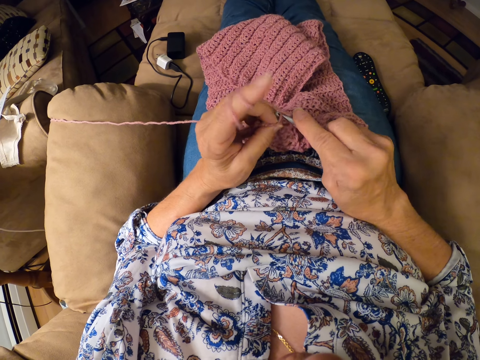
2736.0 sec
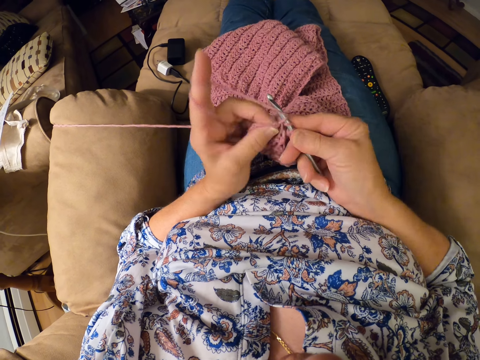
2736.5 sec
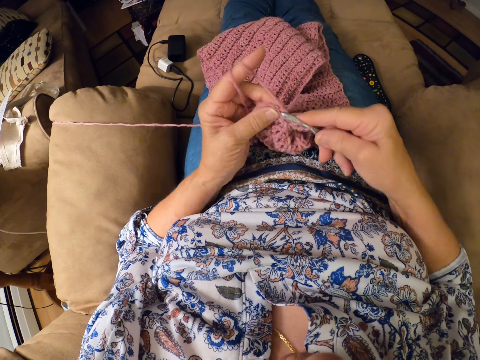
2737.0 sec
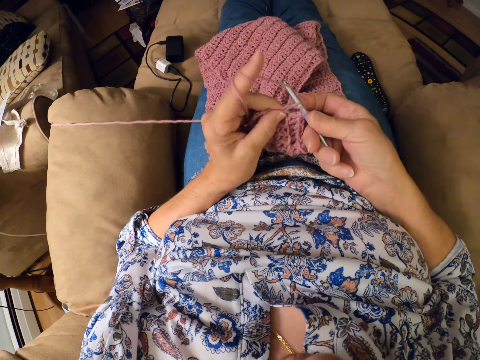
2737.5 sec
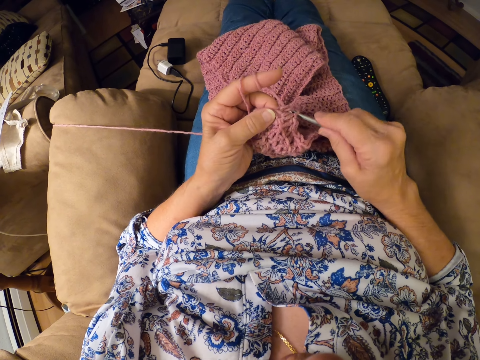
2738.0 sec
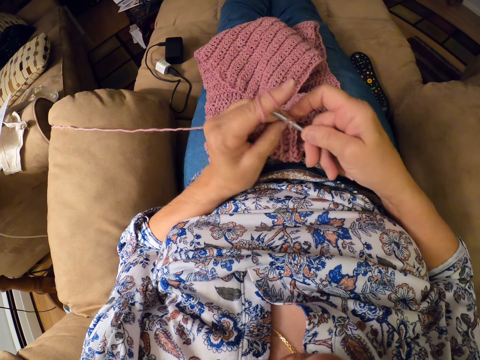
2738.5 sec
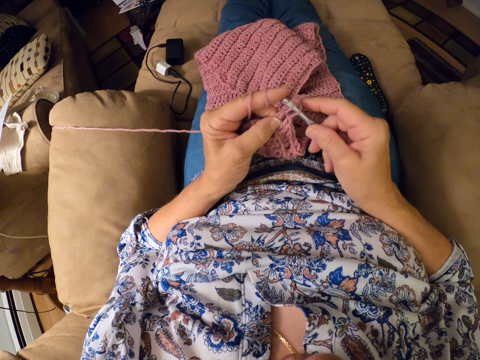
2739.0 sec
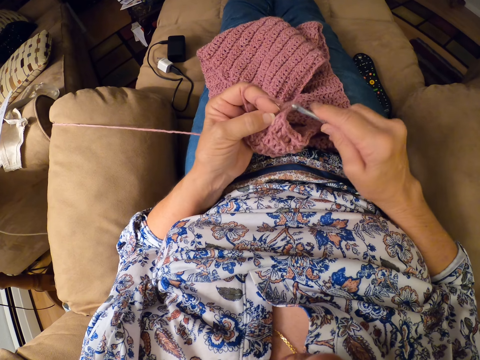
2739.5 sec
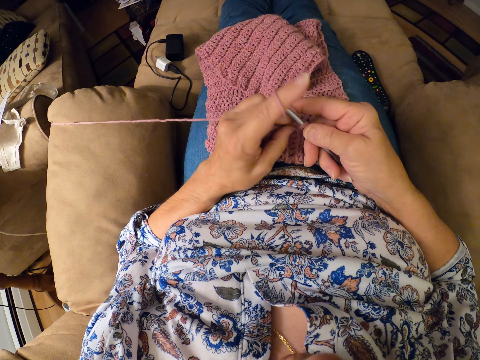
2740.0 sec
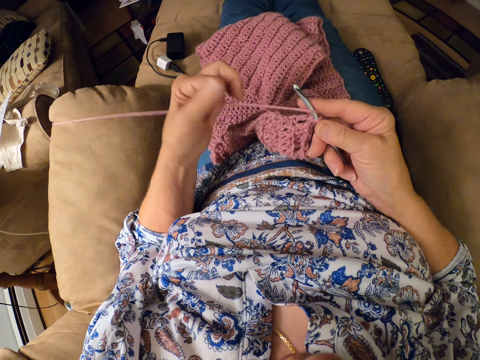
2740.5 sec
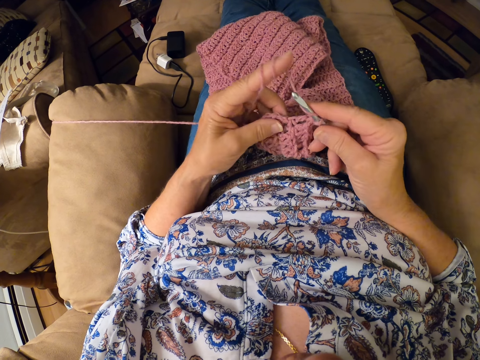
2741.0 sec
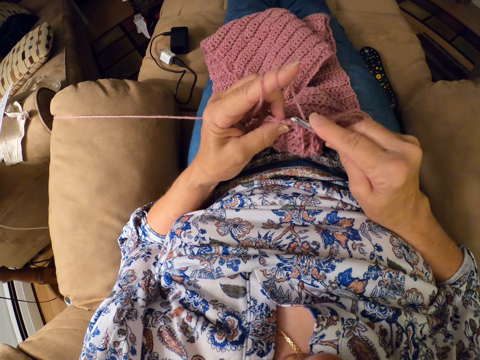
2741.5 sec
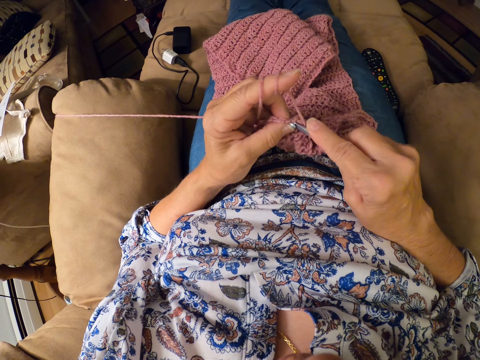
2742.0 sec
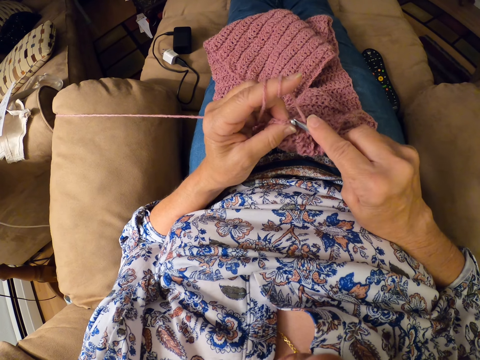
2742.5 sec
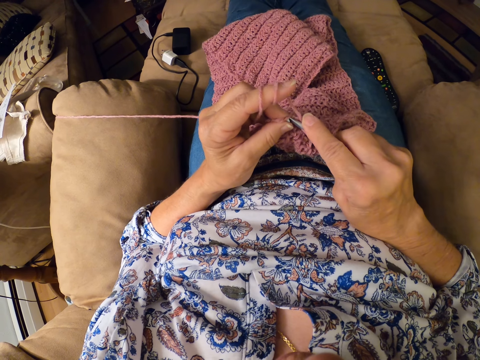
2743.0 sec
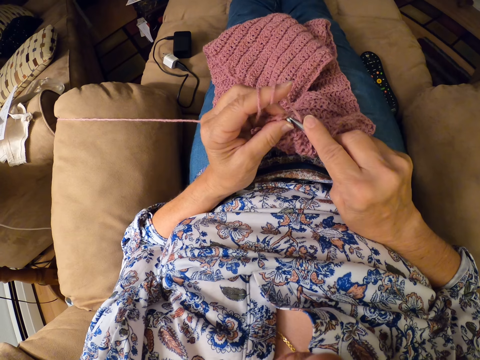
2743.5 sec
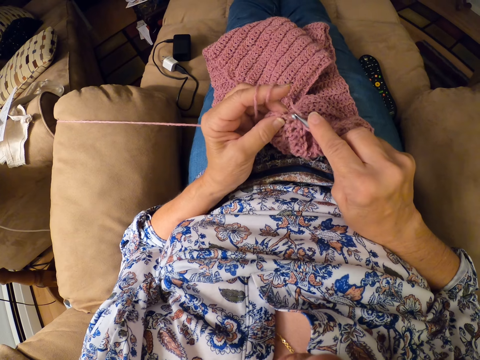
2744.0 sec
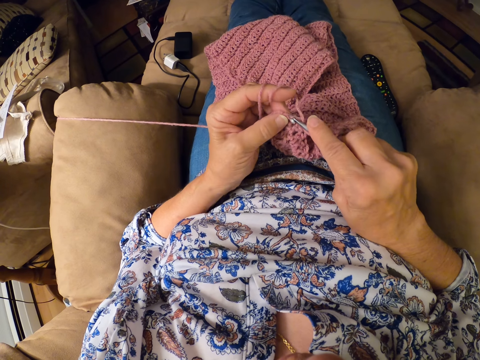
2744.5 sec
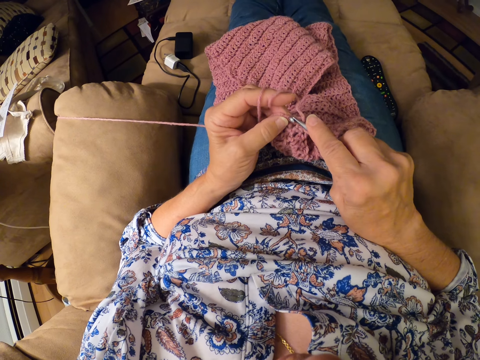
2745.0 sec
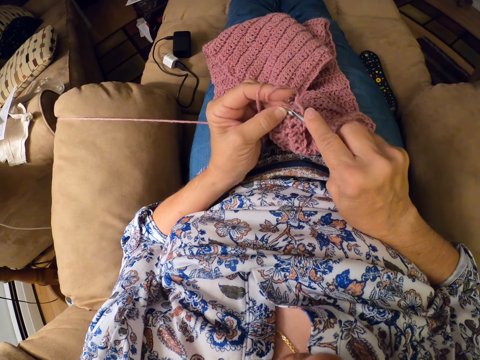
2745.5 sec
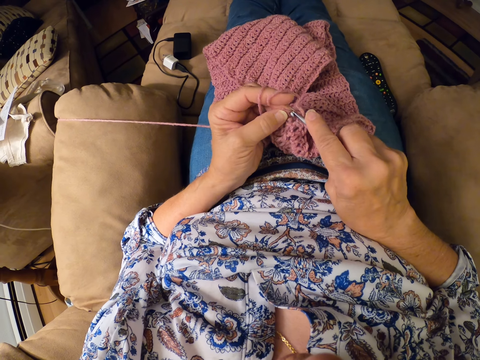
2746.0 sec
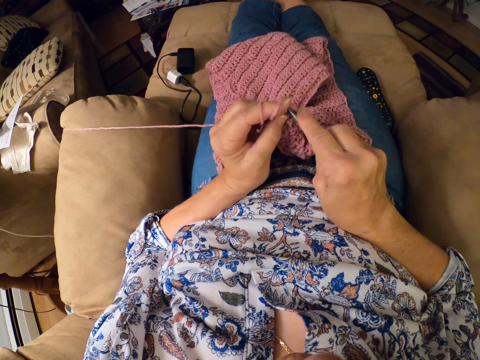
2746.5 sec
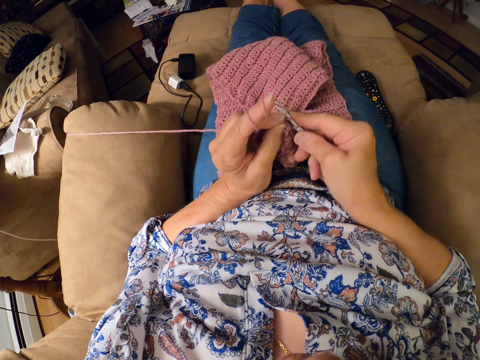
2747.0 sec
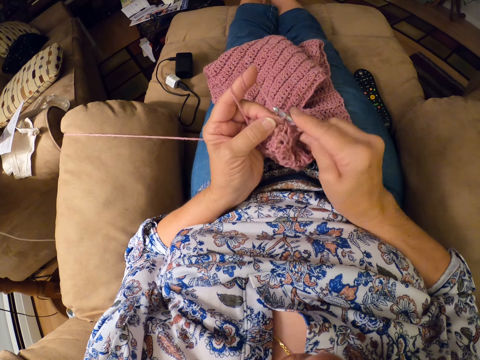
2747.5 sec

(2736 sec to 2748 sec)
The camera wearer continues crocheting the yarn with the crocheting hook. She twirls the yarn around her left hand. She continues crocheting the yarn with the crocheting hook.

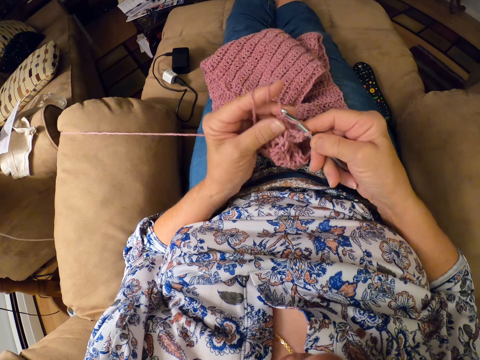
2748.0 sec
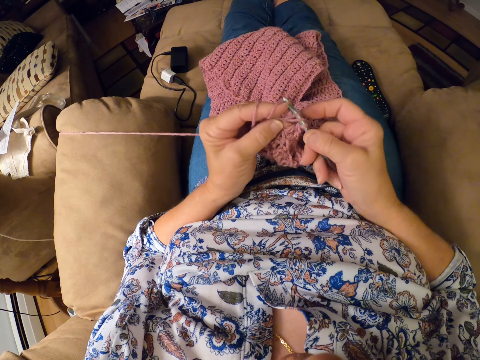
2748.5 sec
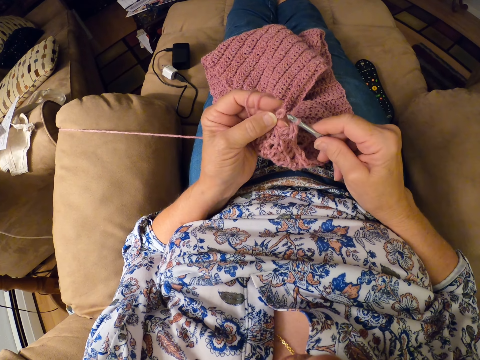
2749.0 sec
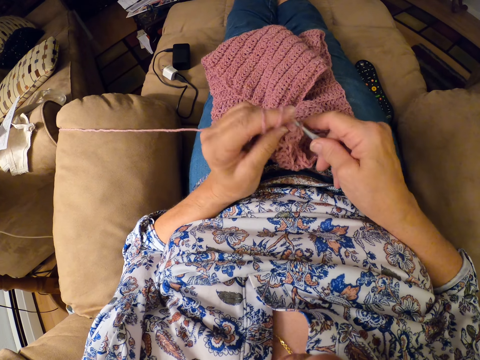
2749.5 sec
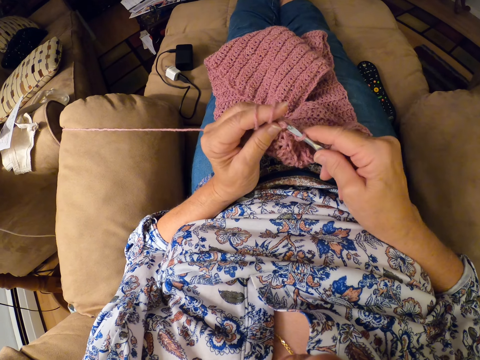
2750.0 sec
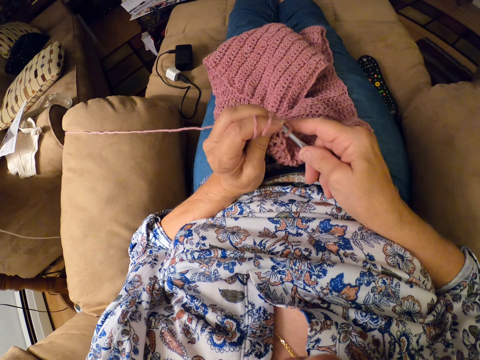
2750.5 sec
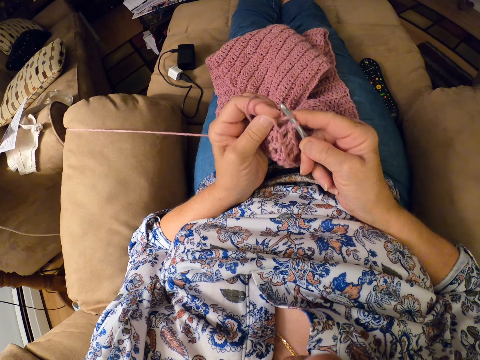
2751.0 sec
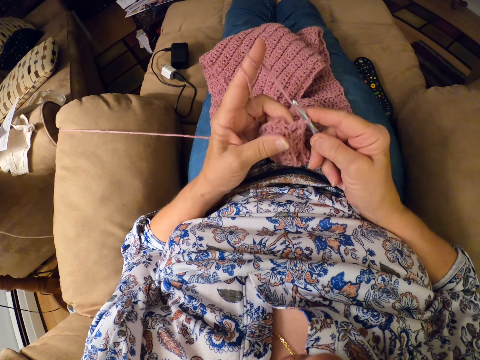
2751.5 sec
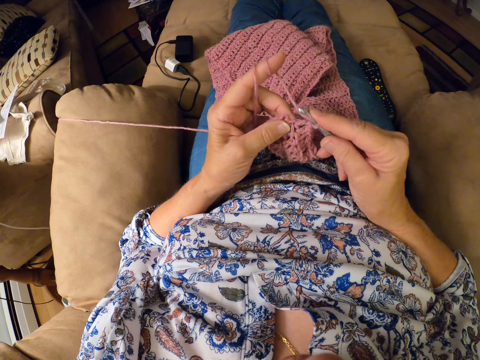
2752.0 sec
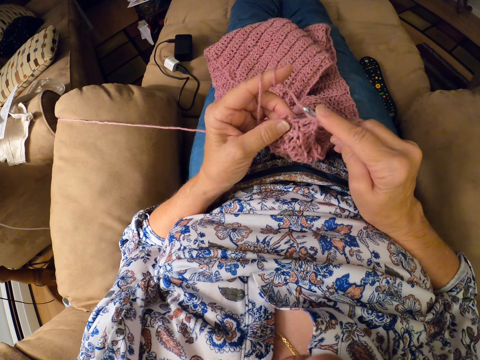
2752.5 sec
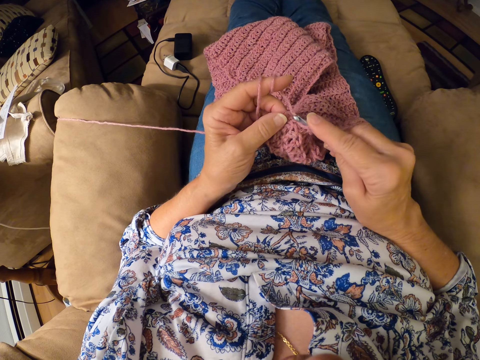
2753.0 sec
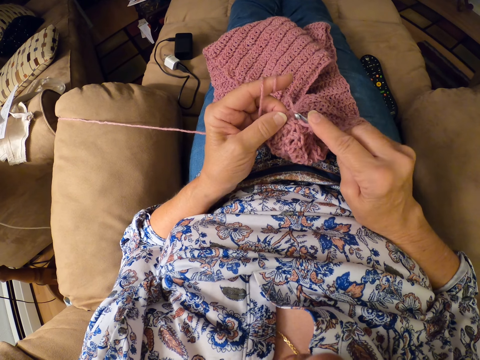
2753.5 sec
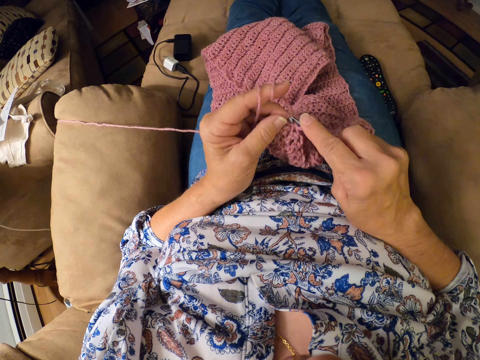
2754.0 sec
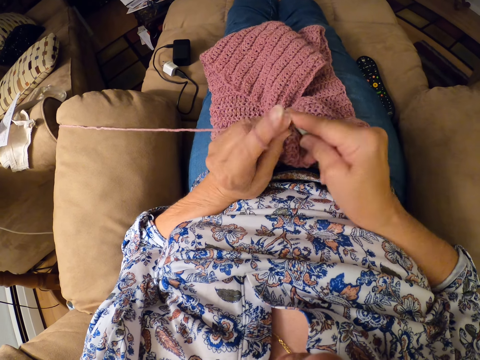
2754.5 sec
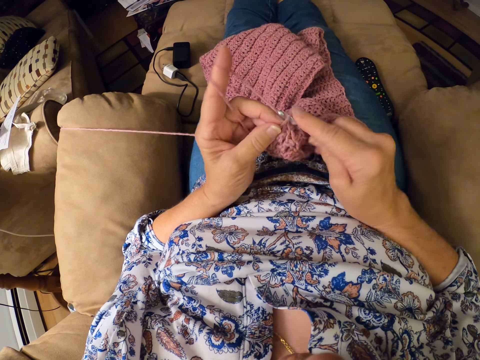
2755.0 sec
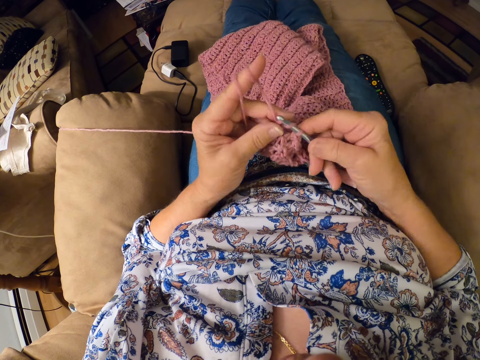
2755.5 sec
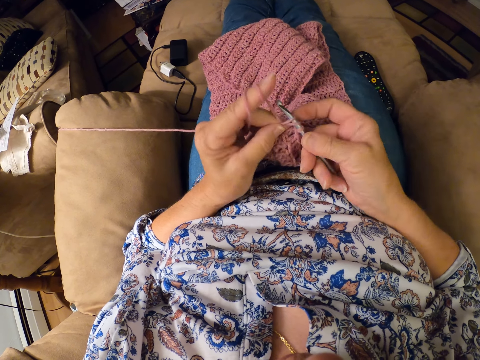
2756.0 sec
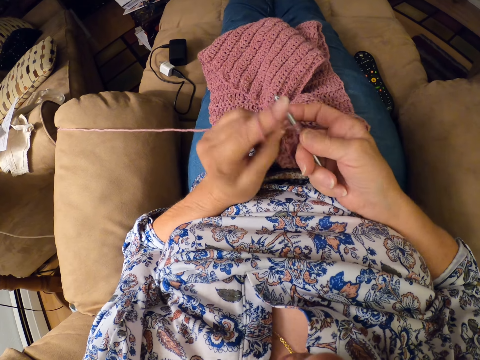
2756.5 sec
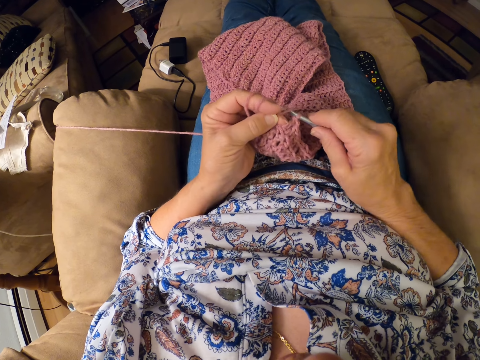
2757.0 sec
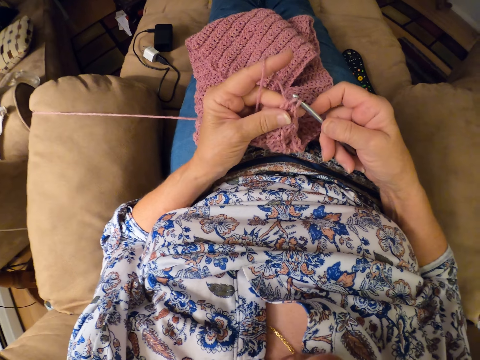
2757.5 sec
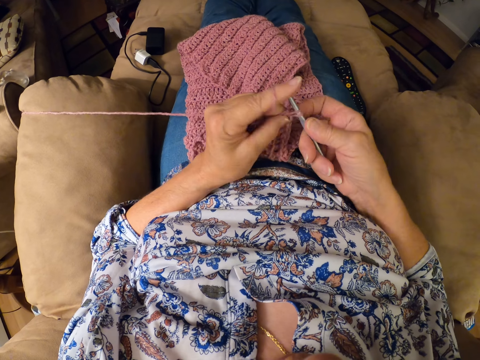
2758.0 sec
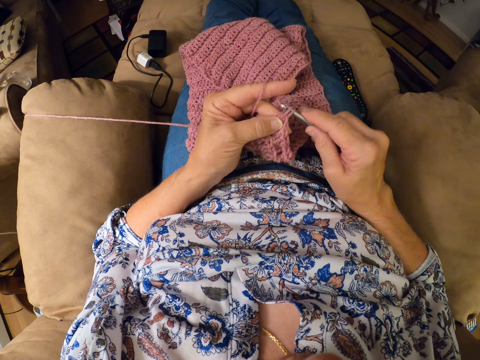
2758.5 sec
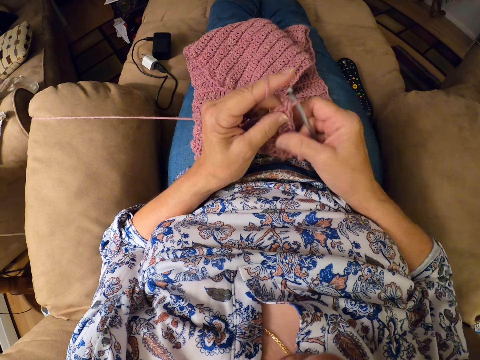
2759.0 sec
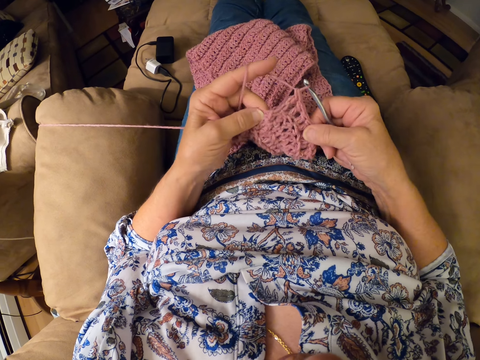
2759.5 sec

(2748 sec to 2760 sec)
The camera wearer stretches out the garment.

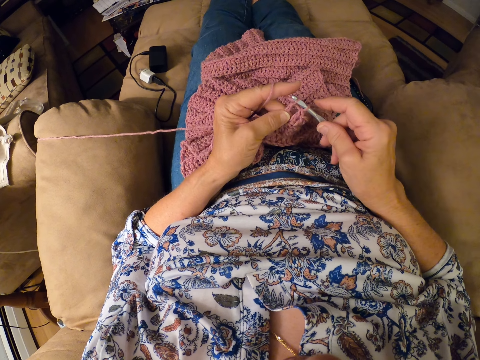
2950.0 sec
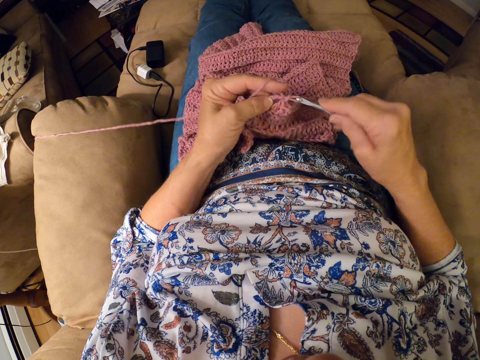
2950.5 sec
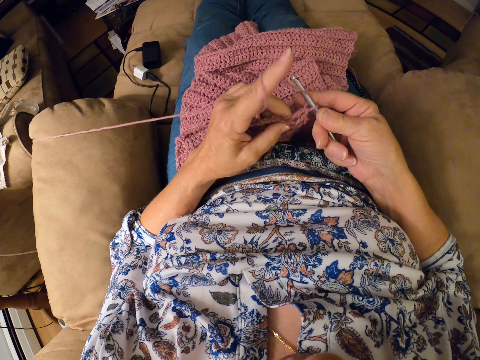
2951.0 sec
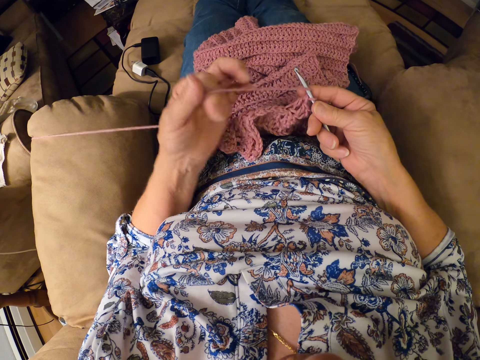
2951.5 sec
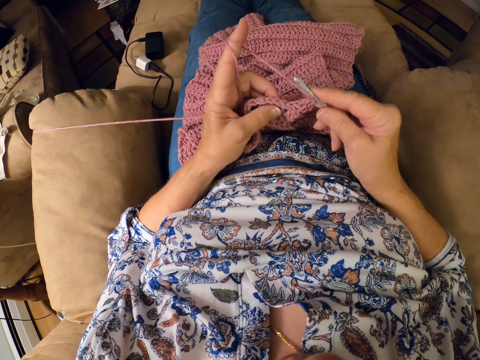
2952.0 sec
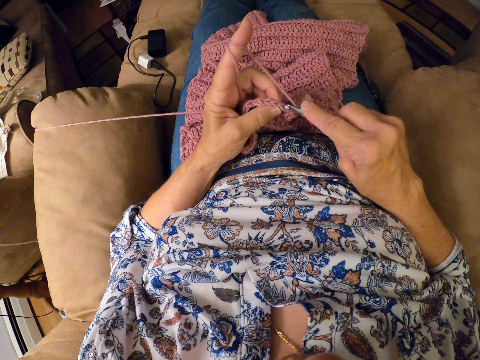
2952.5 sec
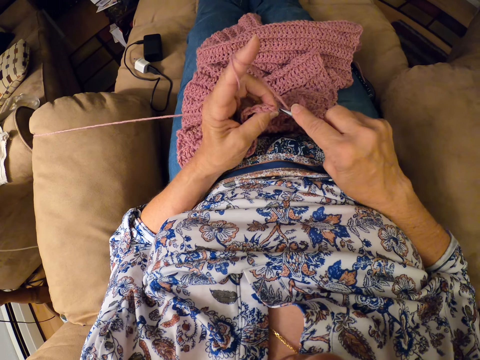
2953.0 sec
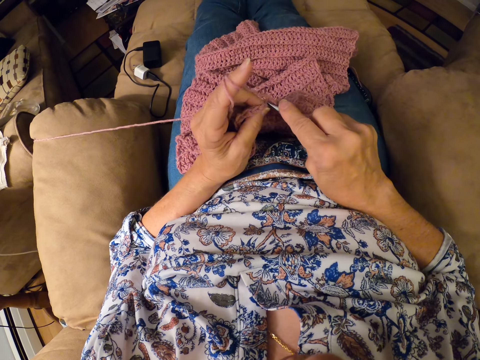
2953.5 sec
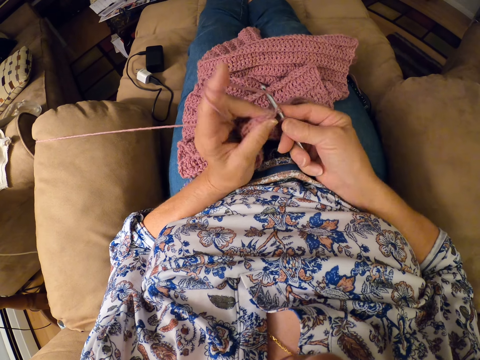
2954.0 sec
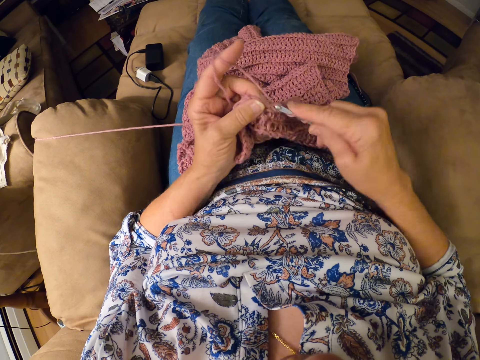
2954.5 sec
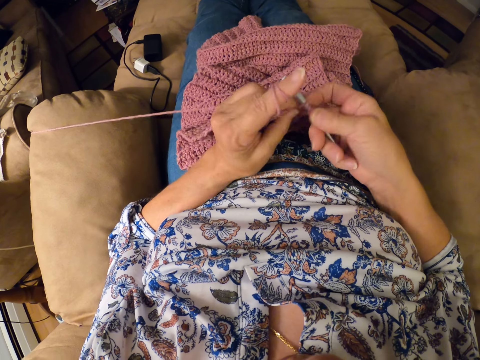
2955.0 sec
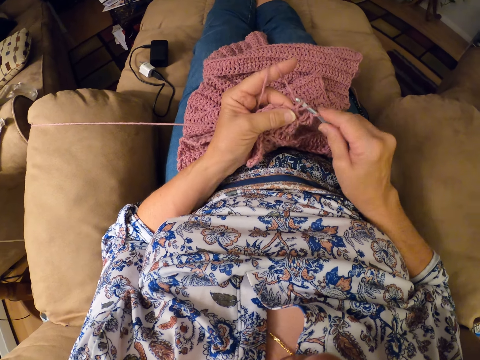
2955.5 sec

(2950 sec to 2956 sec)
The camera wearer twirls the yarn around her left hand. She continues crocheting the yarn with the crocheting hook.
